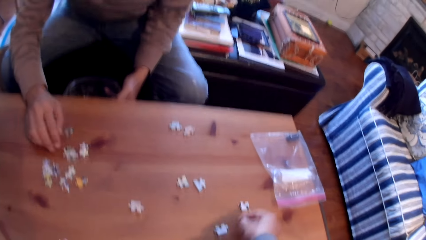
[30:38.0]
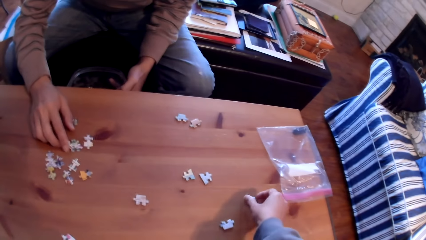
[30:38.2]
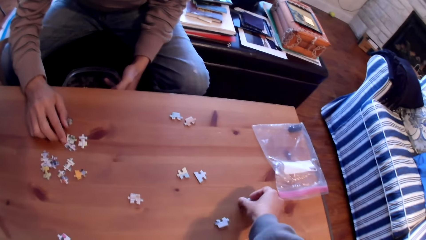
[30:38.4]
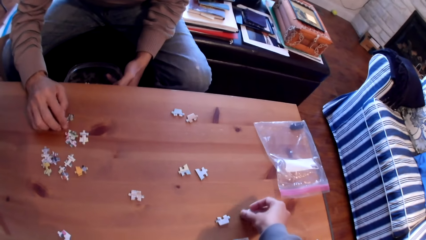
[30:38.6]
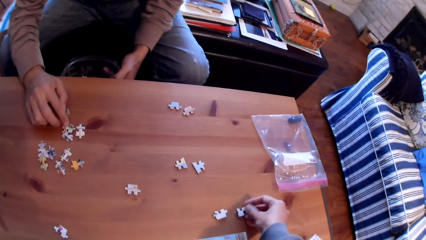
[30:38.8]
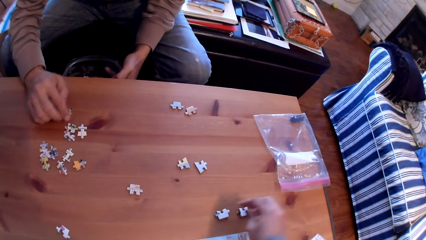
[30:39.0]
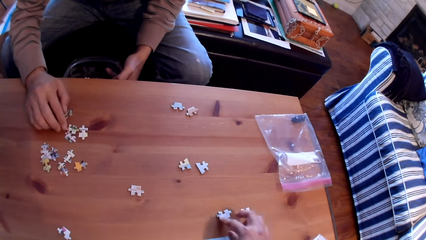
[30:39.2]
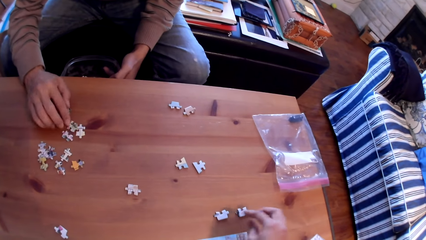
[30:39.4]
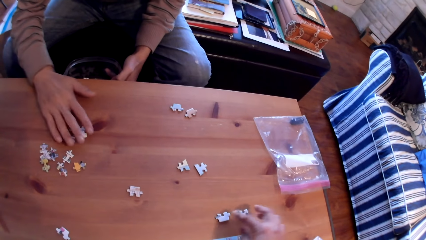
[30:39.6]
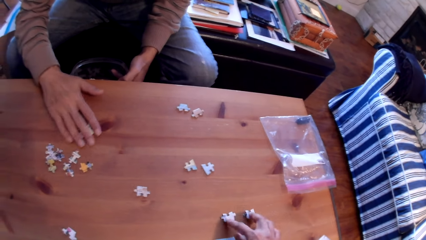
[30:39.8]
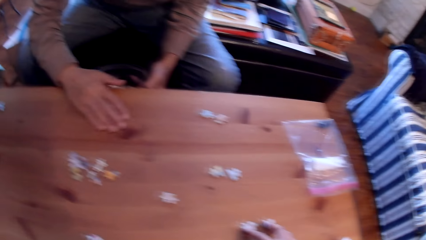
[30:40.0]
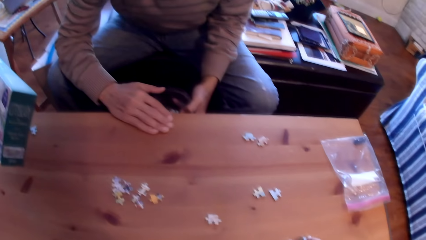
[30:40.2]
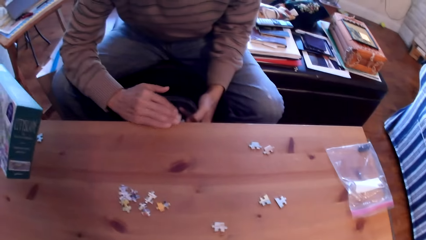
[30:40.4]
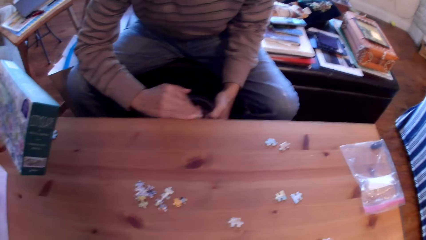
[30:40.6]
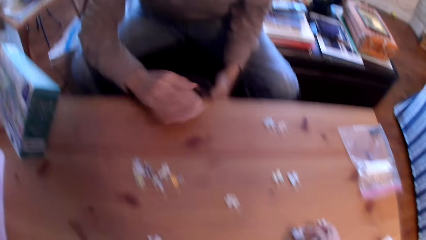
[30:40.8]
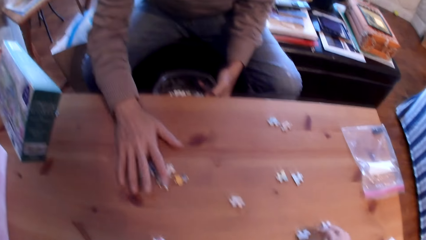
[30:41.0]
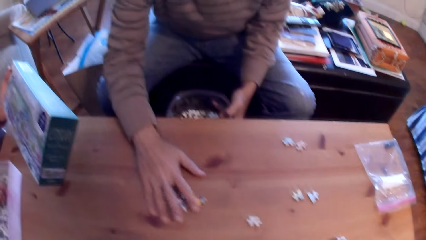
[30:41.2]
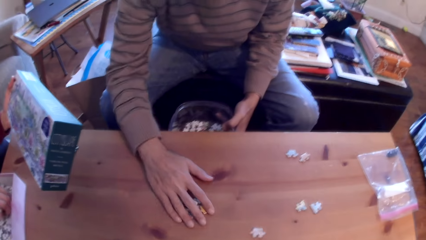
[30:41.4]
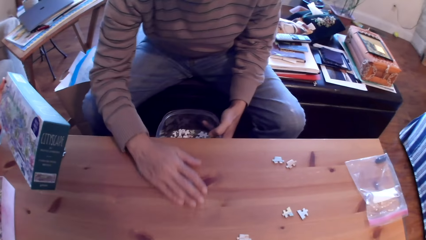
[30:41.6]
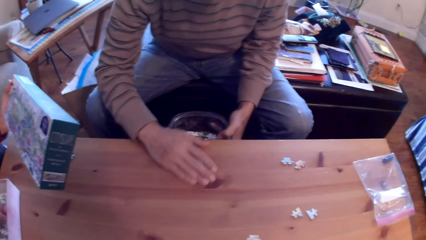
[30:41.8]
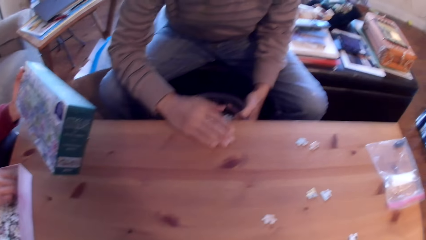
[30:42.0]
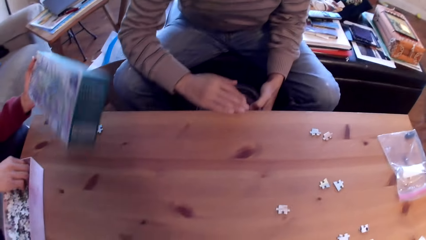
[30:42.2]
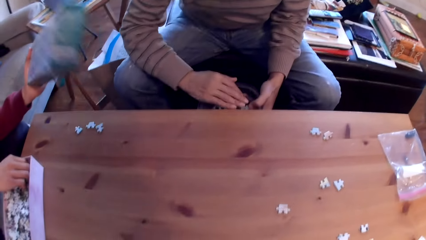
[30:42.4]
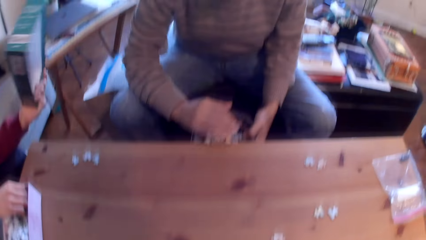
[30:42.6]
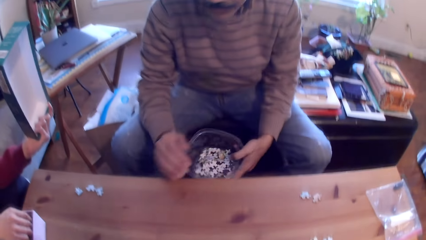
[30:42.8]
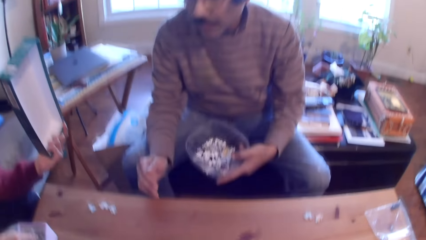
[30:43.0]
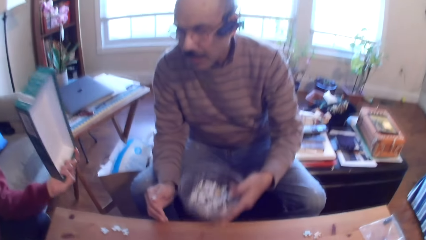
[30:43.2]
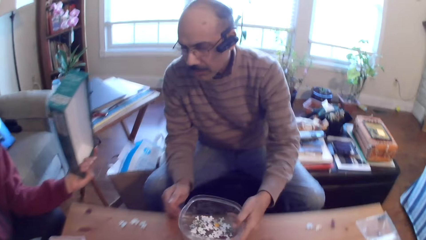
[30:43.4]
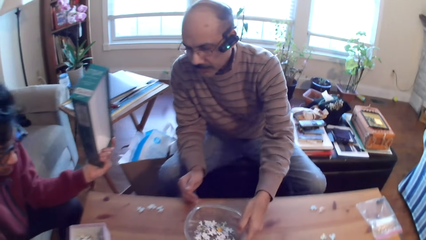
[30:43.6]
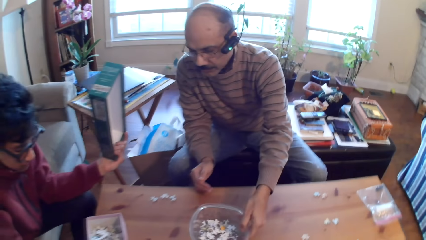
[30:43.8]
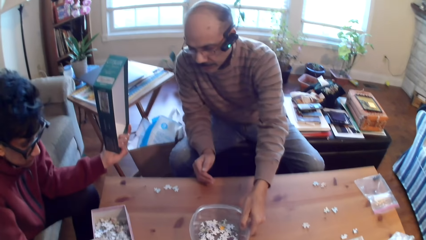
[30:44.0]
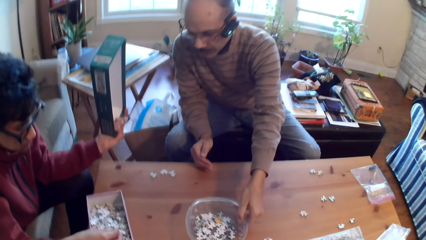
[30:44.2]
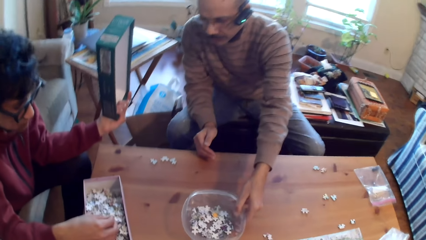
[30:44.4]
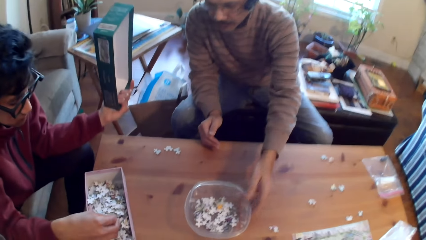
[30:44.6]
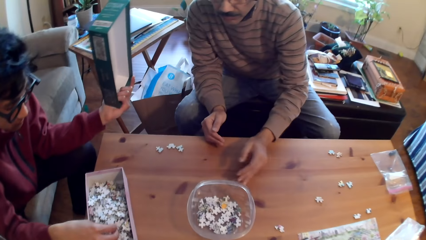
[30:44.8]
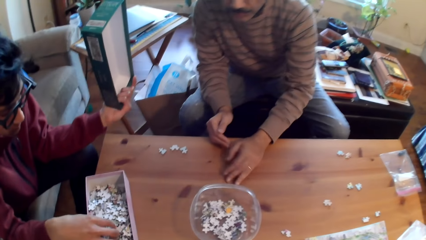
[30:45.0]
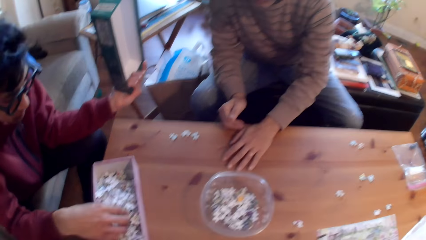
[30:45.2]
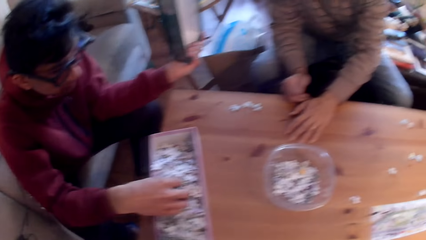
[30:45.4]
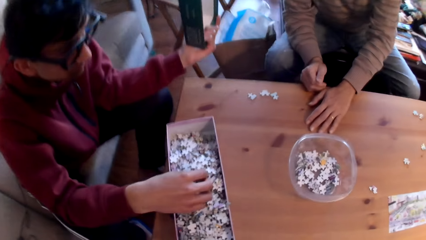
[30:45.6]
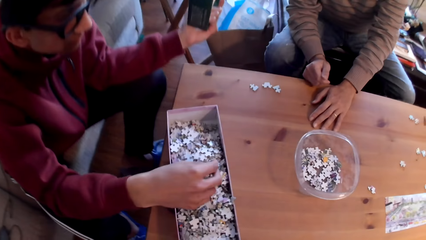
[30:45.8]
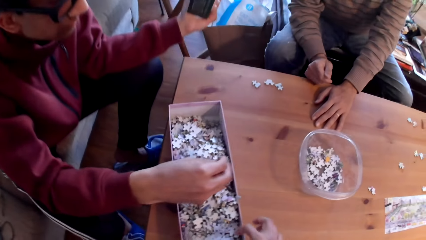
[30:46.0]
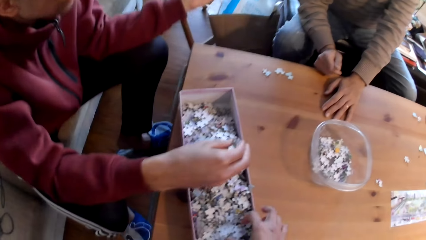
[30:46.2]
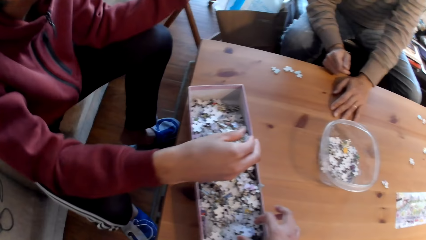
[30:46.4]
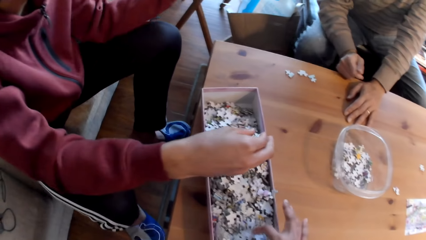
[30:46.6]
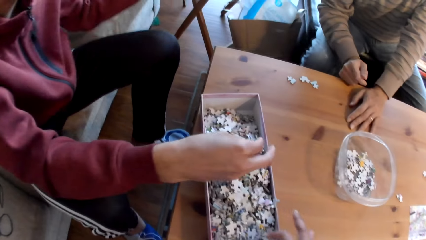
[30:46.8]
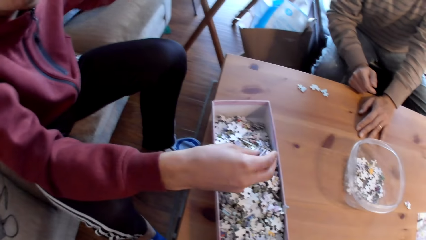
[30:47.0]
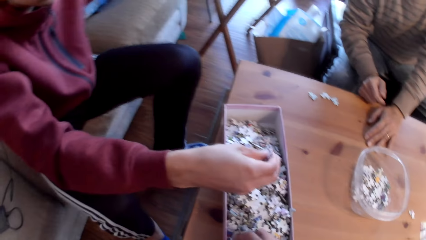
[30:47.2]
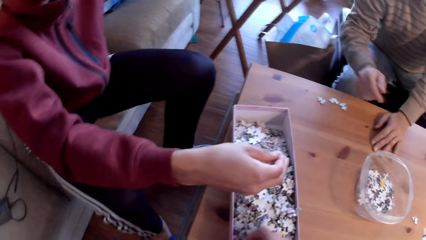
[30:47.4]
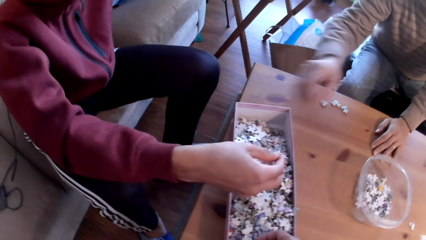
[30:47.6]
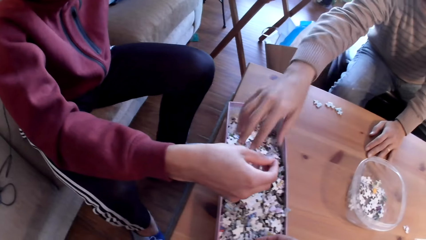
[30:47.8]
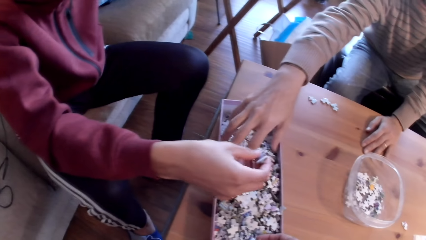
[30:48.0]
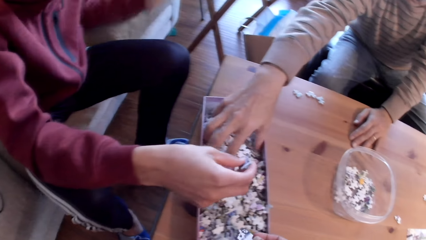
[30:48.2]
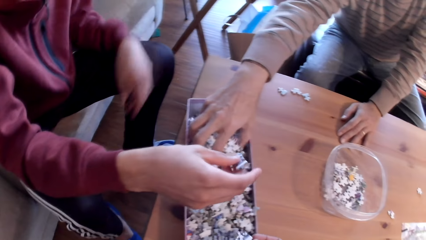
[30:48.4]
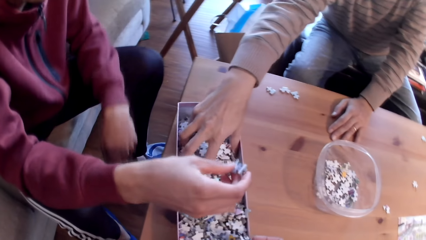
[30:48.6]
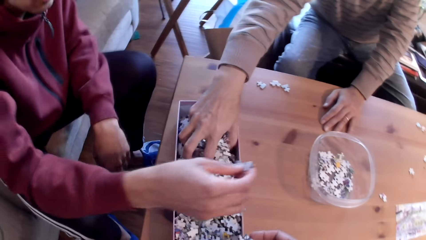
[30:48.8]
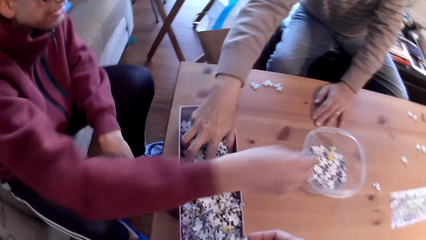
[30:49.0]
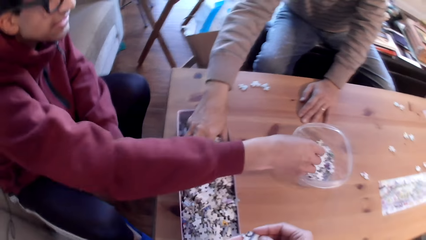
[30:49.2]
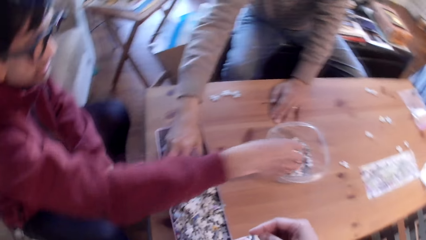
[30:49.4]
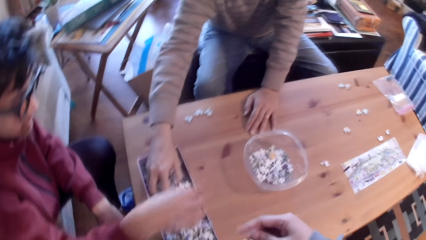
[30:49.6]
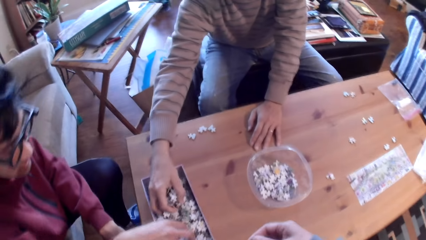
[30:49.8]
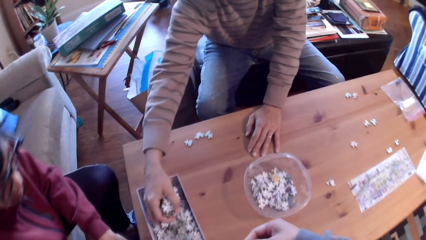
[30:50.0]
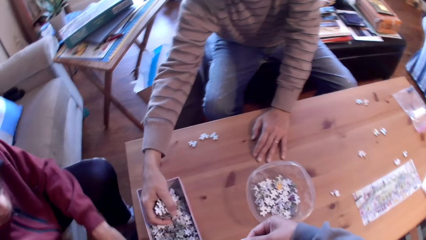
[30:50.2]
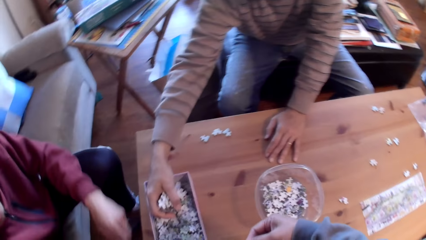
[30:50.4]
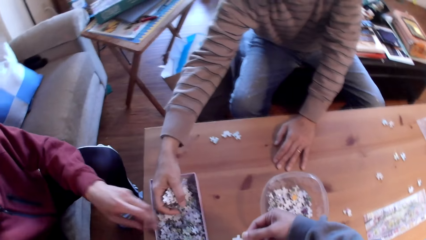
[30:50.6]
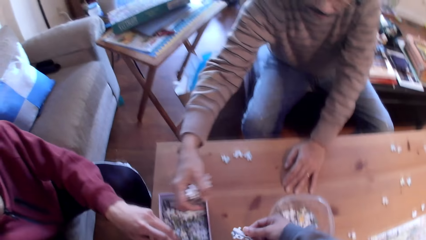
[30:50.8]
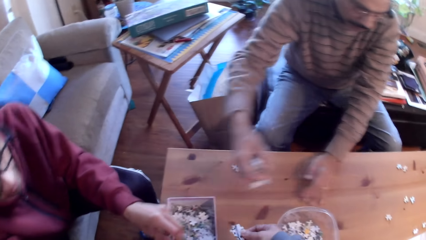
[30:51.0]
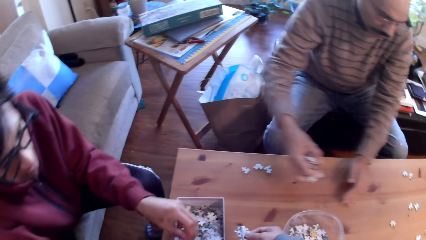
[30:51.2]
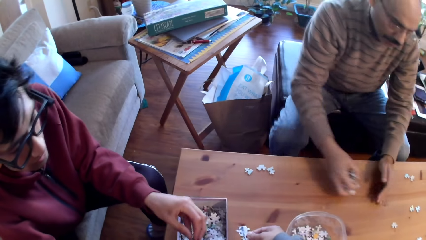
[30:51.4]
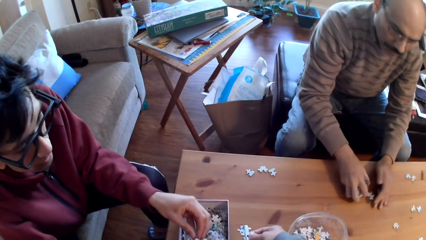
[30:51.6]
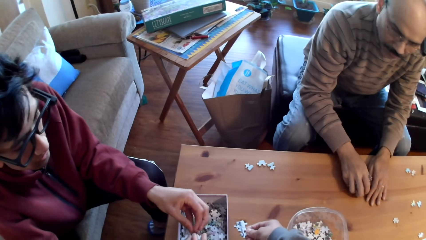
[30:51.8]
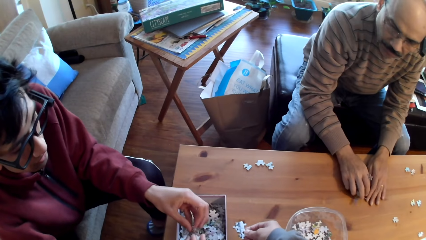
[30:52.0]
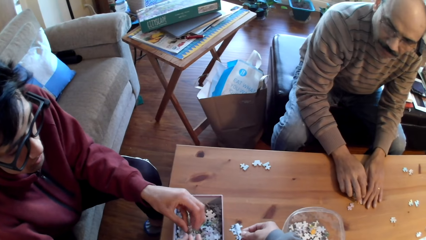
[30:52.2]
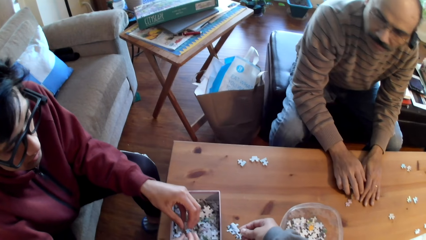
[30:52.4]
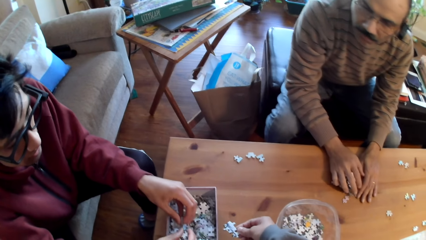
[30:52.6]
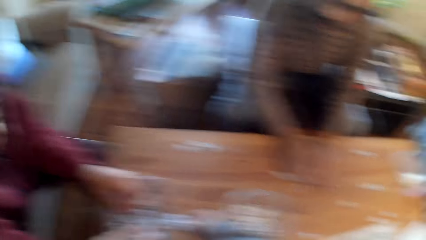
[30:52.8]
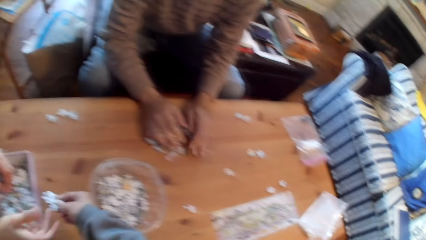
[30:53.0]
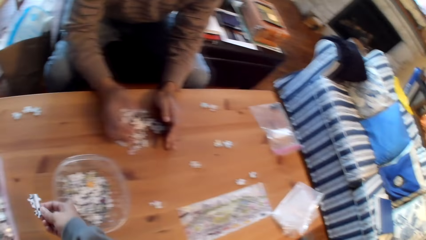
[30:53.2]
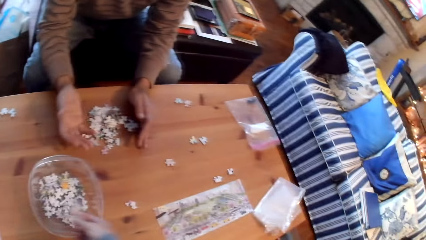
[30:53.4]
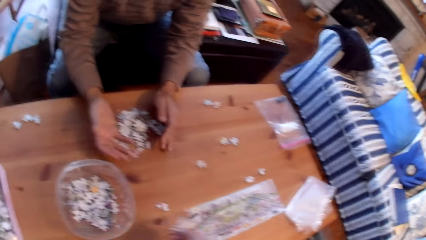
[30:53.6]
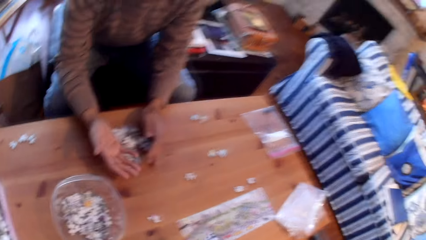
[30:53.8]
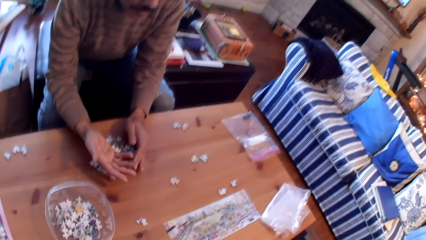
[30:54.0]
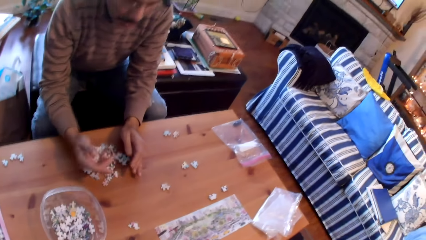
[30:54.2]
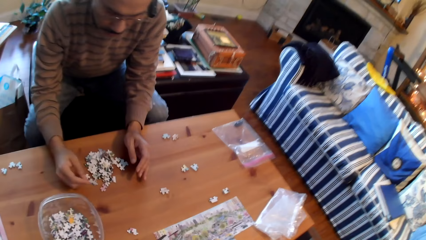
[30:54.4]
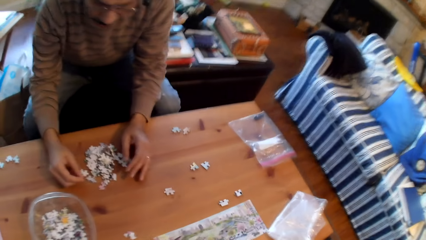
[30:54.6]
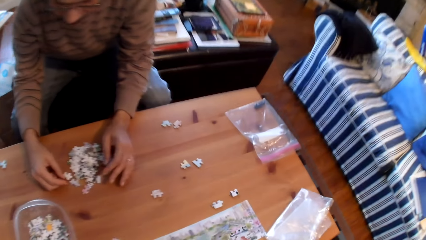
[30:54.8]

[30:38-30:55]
The camera wearer sorts puzzle pieces on the table. They help a person move the card. A man places puzzle pieces in the bowl. He places the bowl or tin of puzzle on the table. Another man touches puzzle pieces in the box. The first man picks up puzzle pieces from the box. The other man places puzzle pieces in the bowl. The camera wearer helps the person put the card in the tin. The first man picks up puzzle pieces from the box and places puzzle pieces on the table. The camera wearer converses with the other man.
